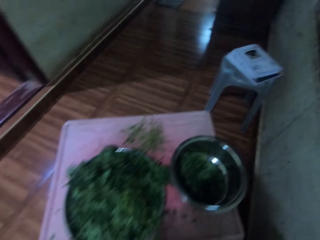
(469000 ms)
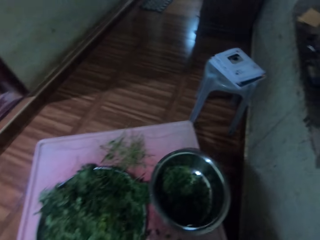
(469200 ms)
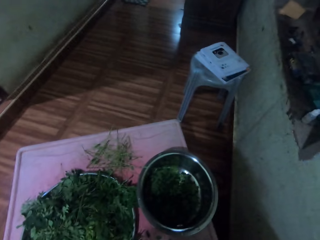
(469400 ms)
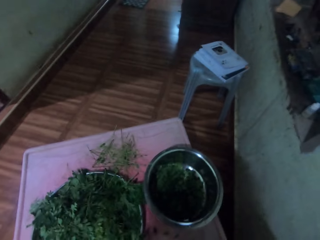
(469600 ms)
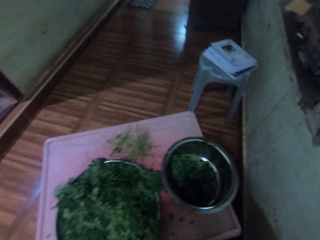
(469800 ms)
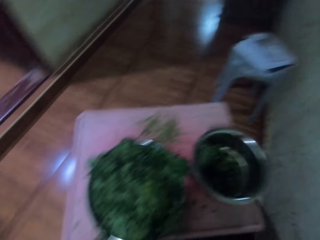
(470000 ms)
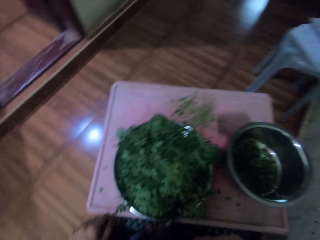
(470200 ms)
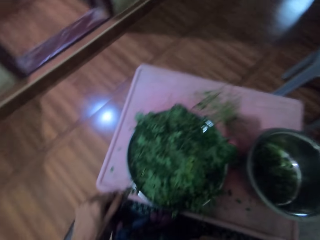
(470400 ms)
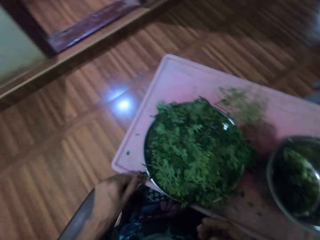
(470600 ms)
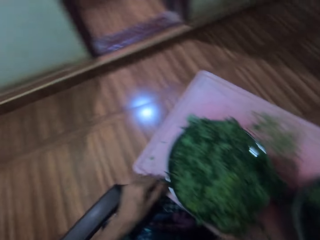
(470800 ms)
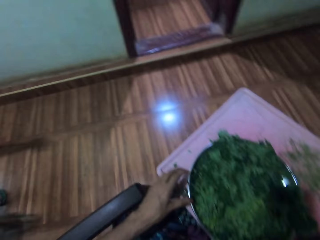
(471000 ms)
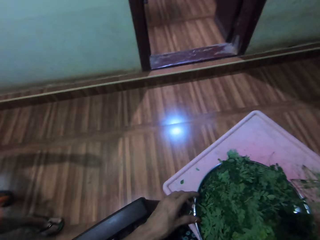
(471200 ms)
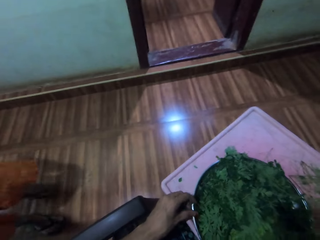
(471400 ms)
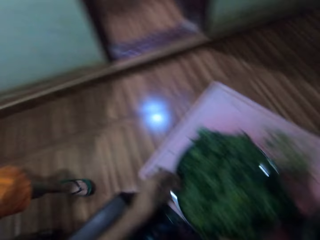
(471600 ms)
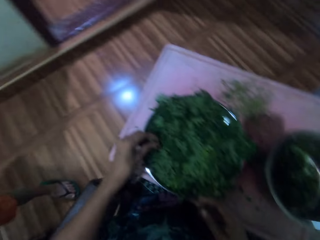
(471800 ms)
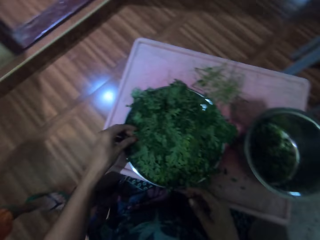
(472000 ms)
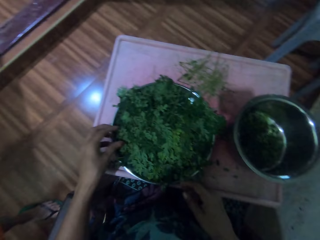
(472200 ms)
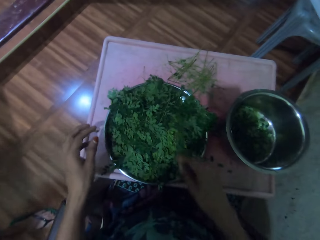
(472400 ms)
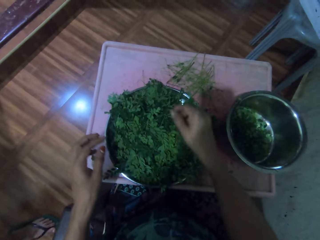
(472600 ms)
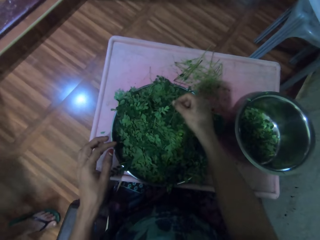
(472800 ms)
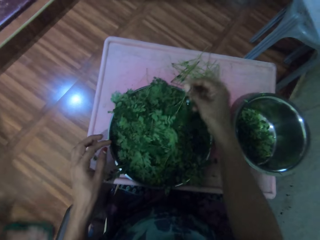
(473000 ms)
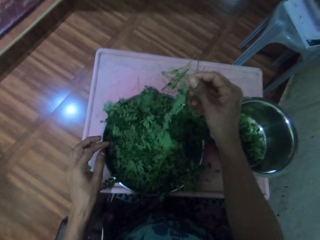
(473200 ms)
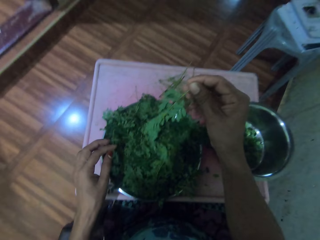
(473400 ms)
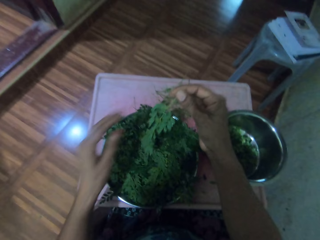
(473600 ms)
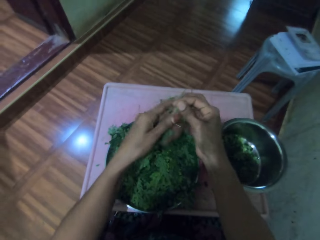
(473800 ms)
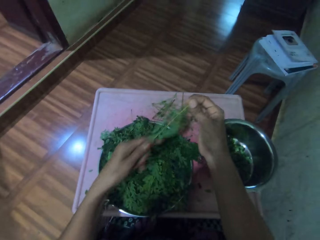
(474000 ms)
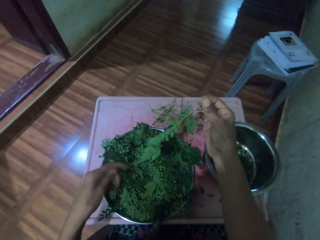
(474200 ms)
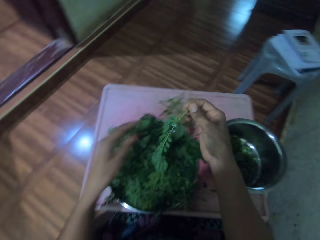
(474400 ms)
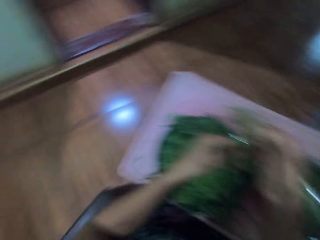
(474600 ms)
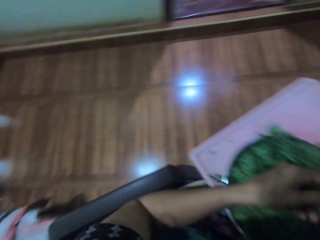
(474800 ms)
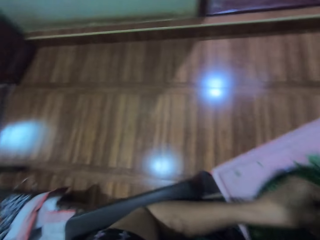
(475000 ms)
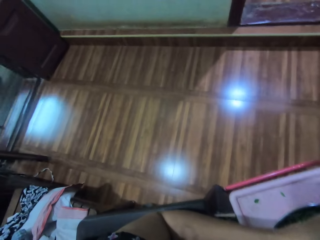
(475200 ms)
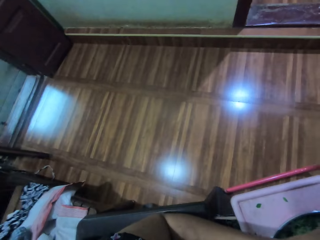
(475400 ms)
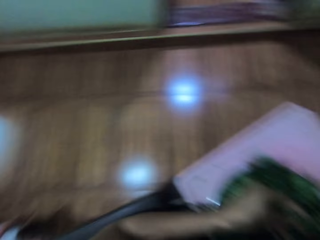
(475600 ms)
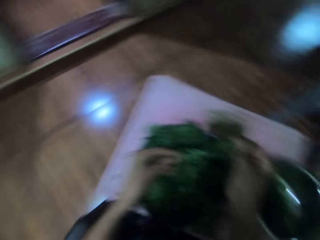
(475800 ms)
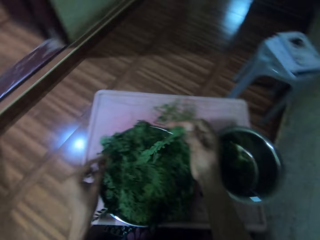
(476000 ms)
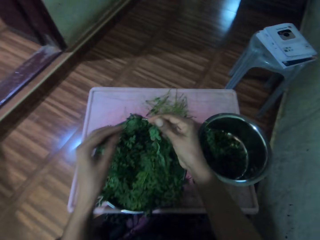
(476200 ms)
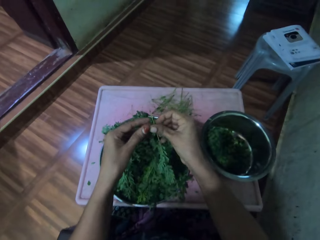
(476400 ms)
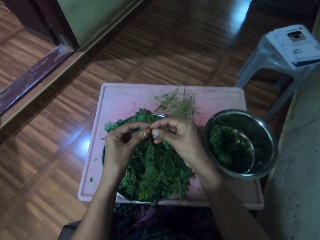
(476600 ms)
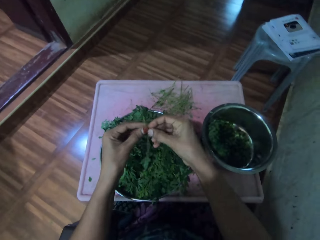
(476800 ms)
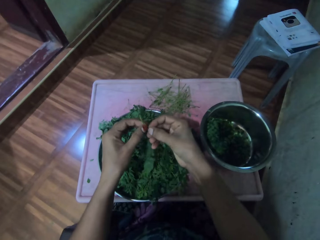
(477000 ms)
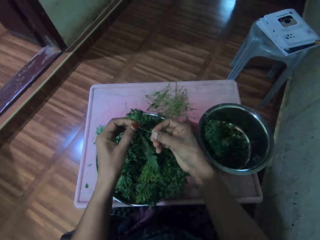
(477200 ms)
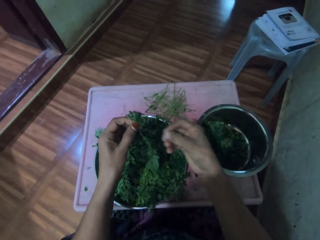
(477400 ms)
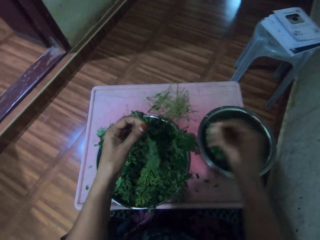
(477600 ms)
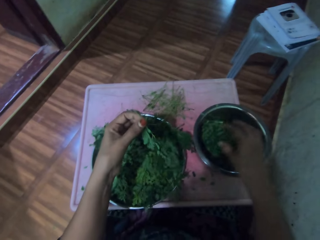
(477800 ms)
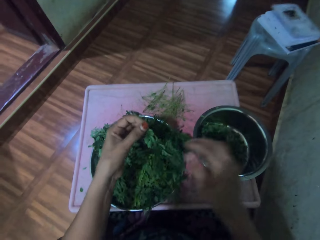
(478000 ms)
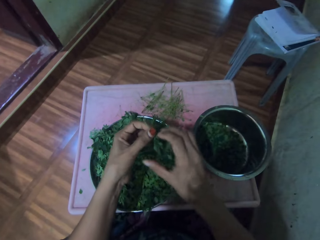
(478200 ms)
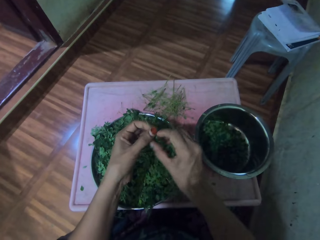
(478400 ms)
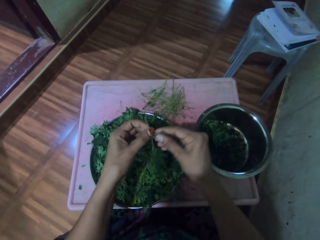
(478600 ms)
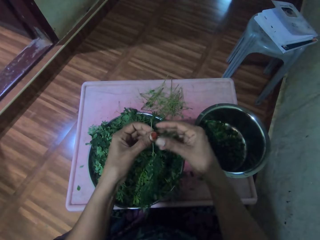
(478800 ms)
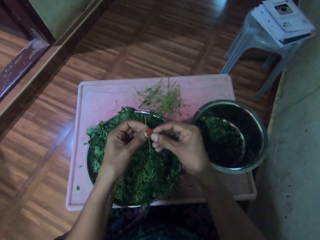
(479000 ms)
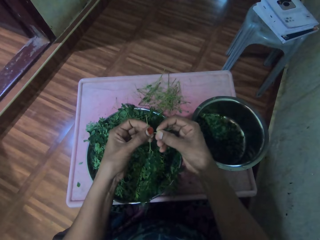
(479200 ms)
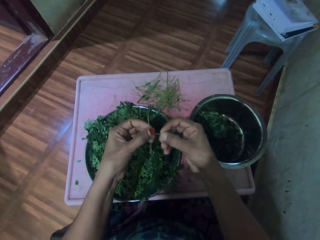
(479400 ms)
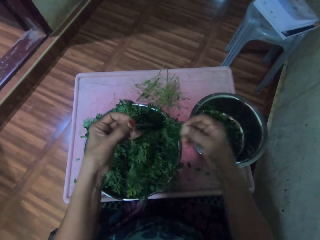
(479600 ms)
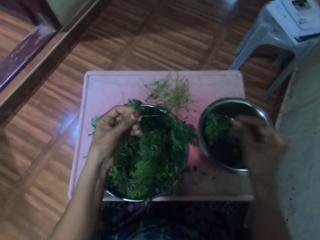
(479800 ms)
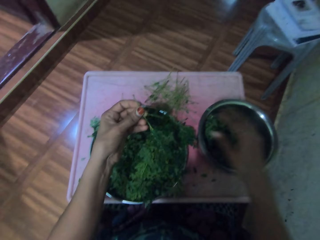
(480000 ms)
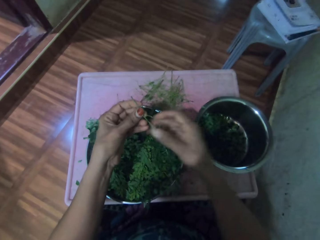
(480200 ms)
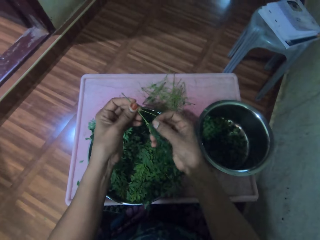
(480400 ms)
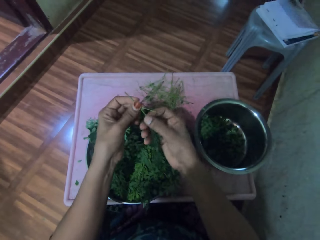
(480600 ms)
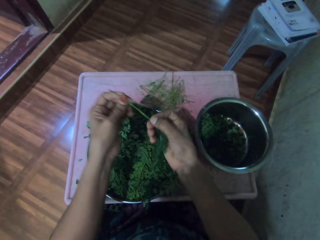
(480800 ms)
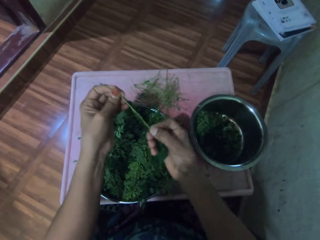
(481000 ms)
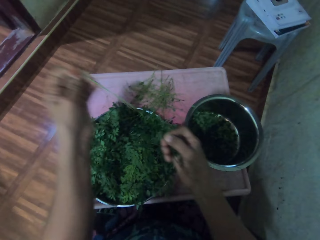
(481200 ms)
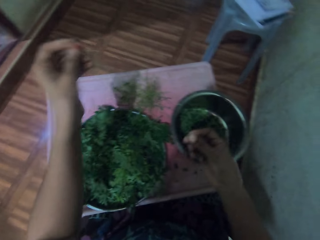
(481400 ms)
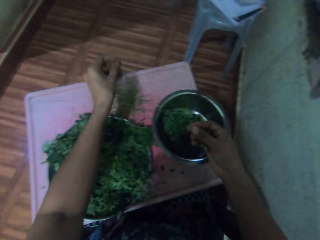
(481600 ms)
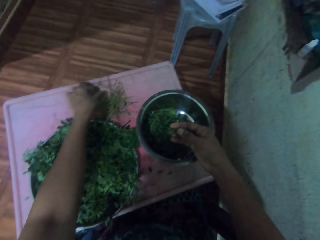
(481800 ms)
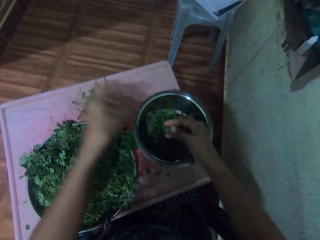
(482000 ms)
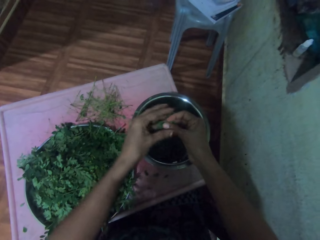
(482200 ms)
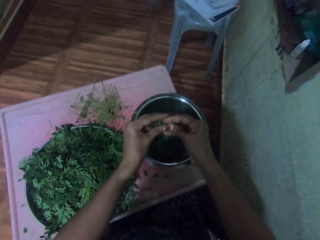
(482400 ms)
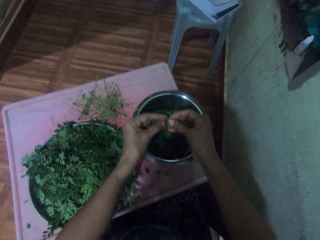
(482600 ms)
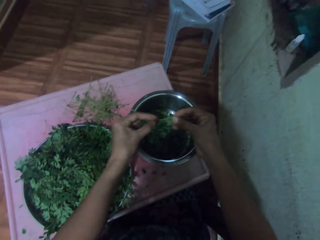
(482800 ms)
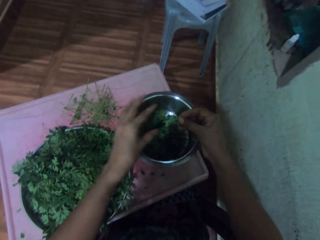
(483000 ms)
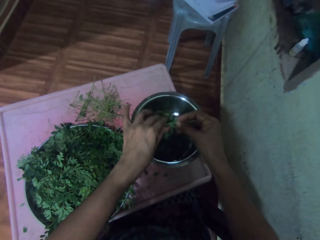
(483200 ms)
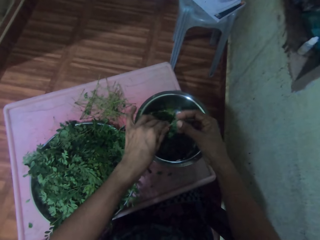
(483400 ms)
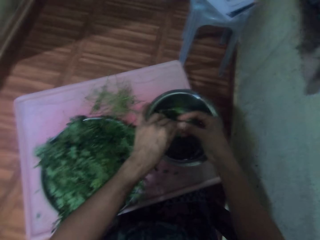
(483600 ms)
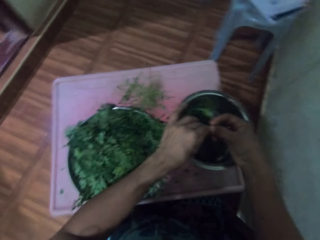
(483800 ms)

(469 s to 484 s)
The camera wearer looks at the vegetables. They speak to a person. They pick vegetables from the tray. They touch the vegetable twig. They speak to the person. They pluck vegetables from the stalk. They put the vegetables in the silver bowl. They pluck vegetables from the stalk. They put the vegetables in the silver bowl. They pluck vegetables from the stalk. They drop the stalk on the table. They cut the vegetable.

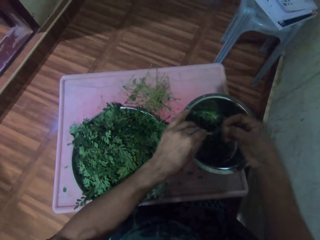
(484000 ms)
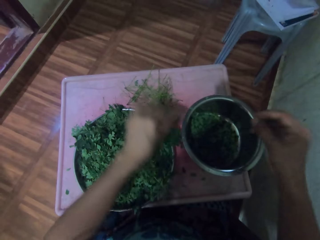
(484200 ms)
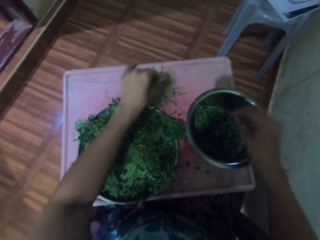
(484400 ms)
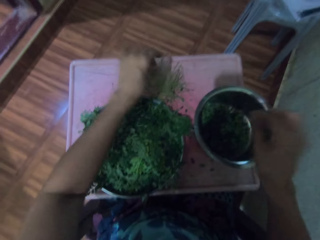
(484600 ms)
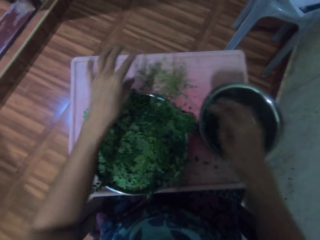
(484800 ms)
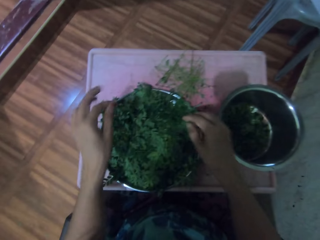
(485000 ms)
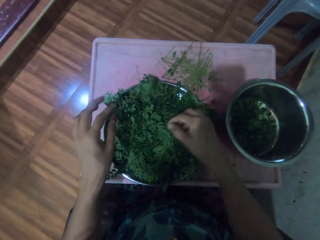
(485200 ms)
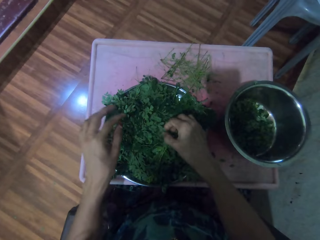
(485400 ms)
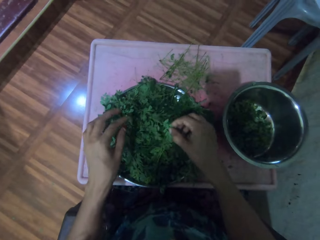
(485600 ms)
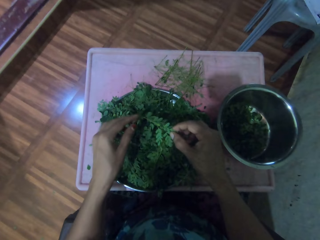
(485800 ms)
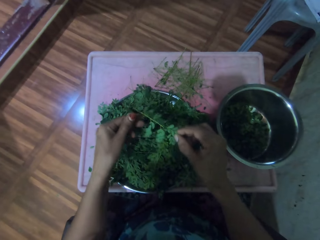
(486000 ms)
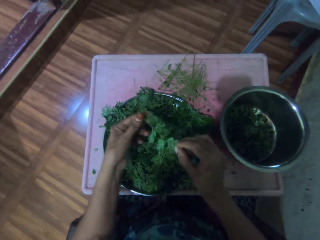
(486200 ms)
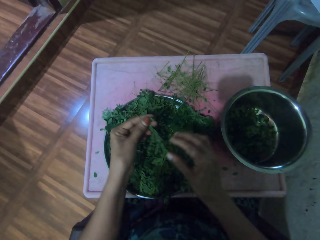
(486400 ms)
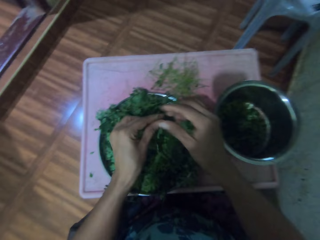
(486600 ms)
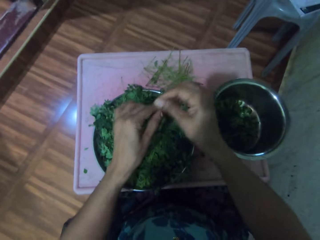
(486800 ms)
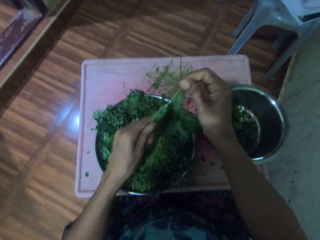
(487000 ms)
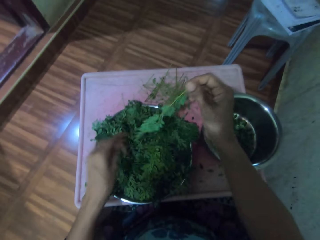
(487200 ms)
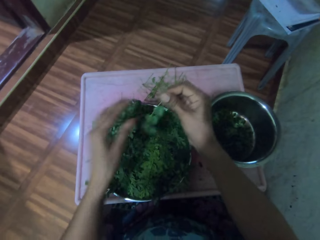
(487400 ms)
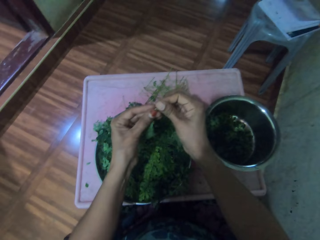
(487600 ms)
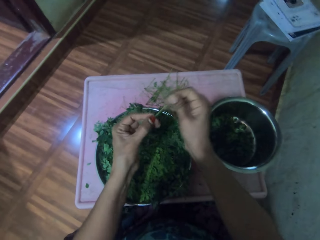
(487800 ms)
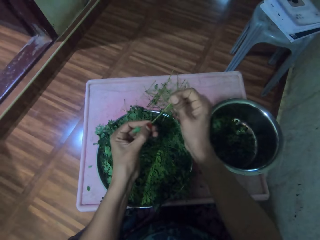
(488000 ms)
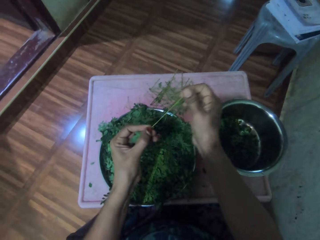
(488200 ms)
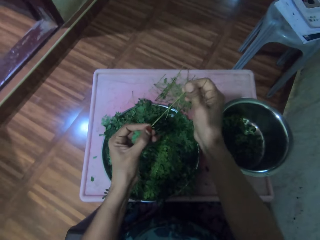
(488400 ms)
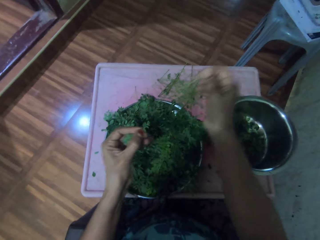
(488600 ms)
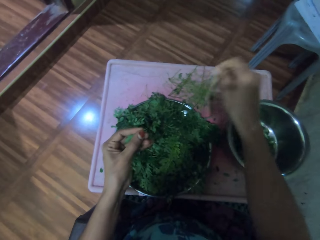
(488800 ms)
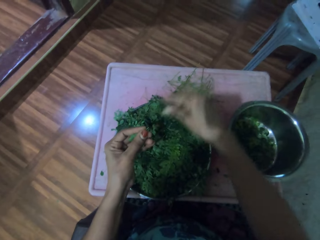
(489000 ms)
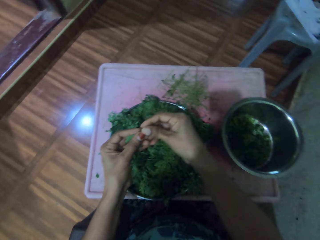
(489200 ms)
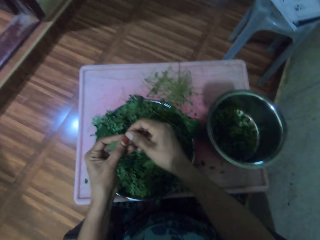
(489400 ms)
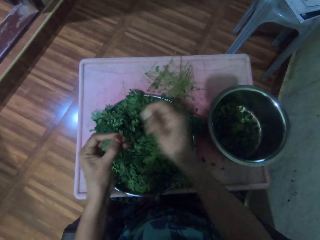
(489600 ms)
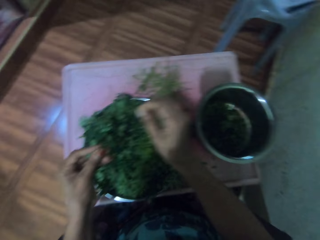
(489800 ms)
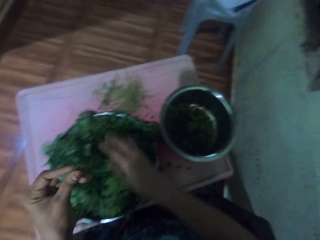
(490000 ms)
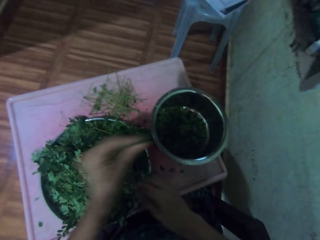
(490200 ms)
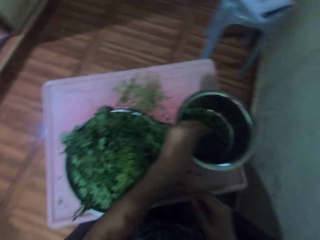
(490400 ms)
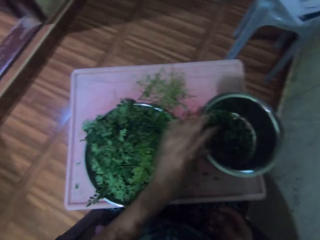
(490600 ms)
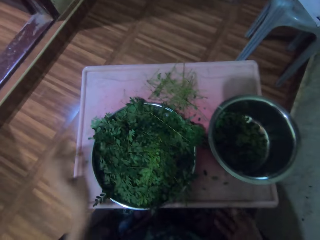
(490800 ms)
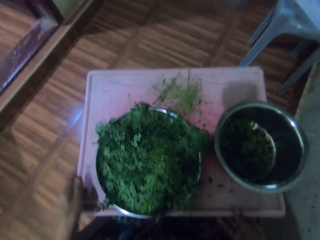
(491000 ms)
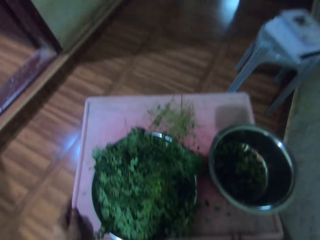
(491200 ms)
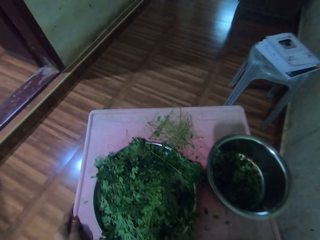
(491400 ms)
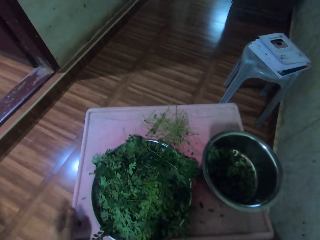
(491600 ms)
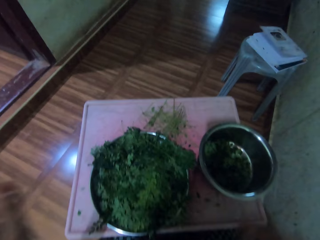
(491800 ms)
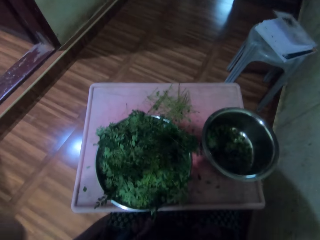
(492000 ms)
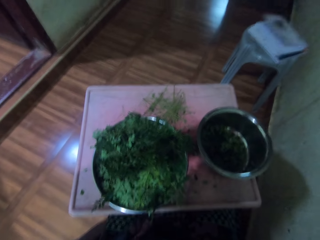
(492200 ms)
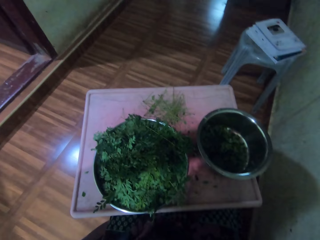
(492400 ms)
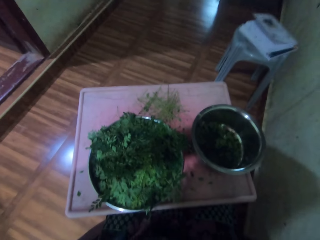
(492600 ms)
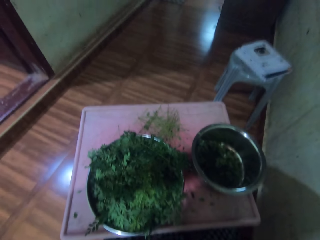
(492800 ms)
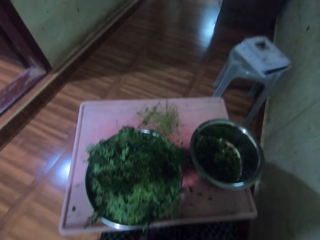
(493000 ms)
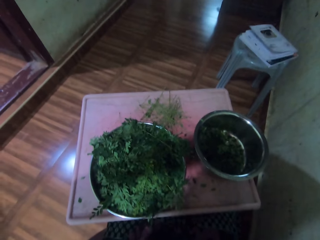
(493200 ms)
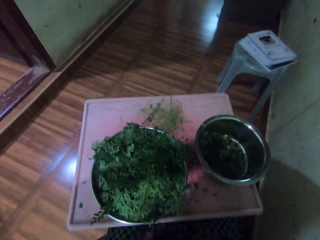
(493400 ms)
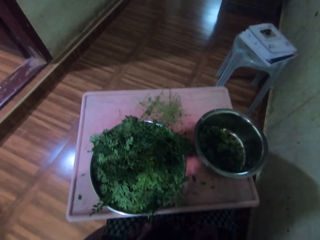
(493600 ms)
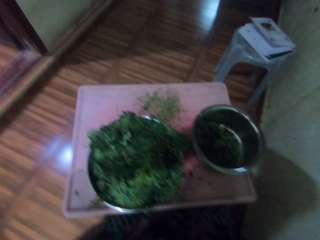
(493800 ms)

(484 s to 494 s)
The camera wearer puts the vegetables in the silver bowl. They pick vegetables from the tray. They touch the vegetable twig. They pluck vegetables from the stalk. They throw away the twig. They put the vegetables in the silver bowl. They raise their hands. They adjust the camera.
